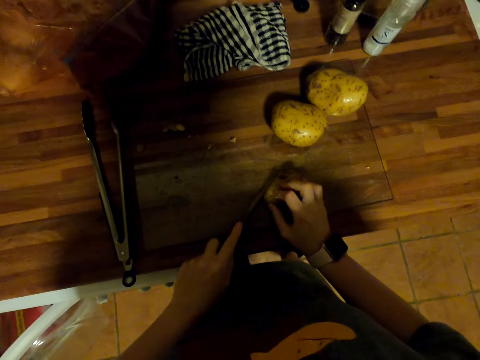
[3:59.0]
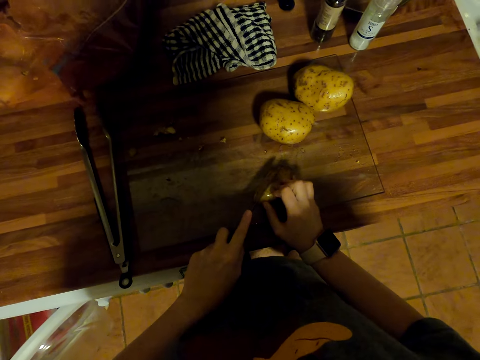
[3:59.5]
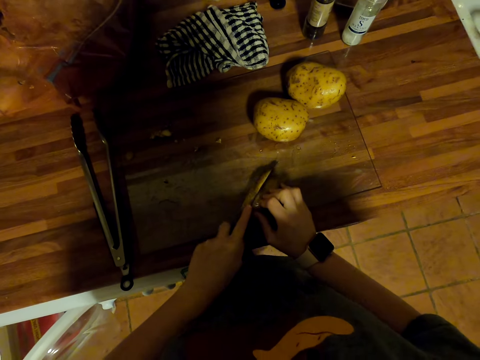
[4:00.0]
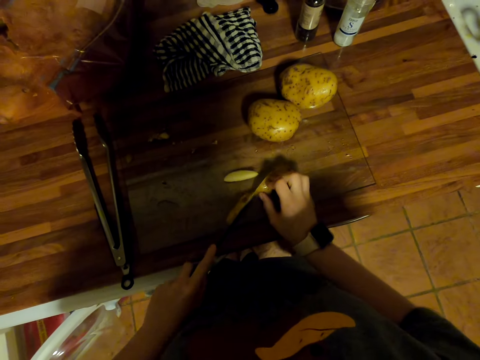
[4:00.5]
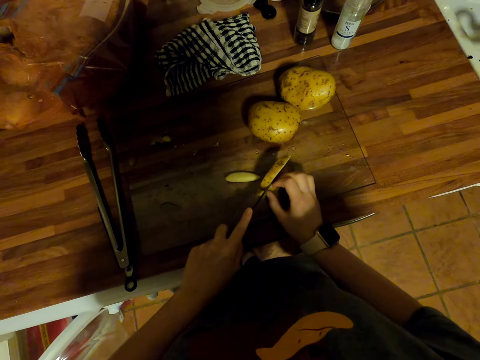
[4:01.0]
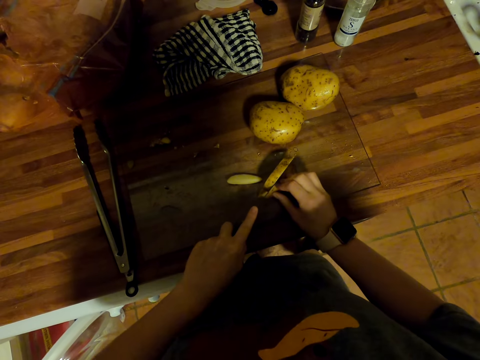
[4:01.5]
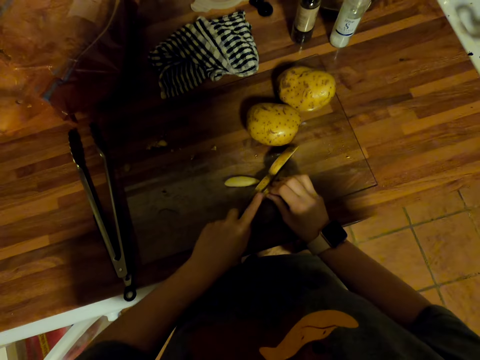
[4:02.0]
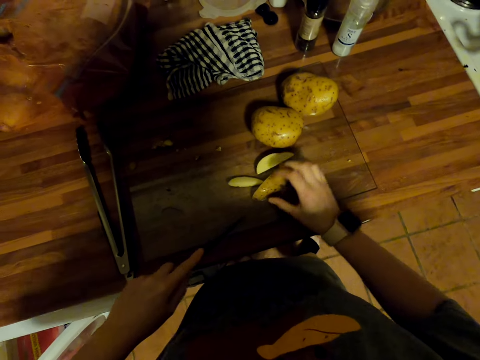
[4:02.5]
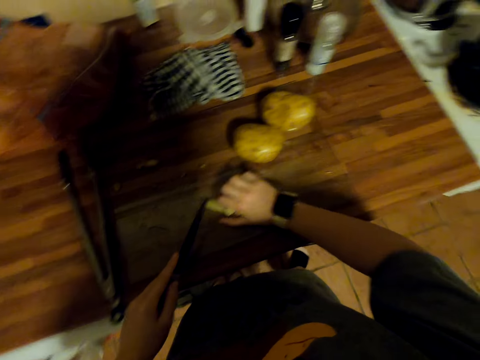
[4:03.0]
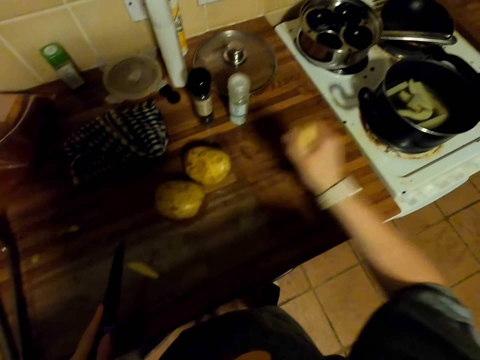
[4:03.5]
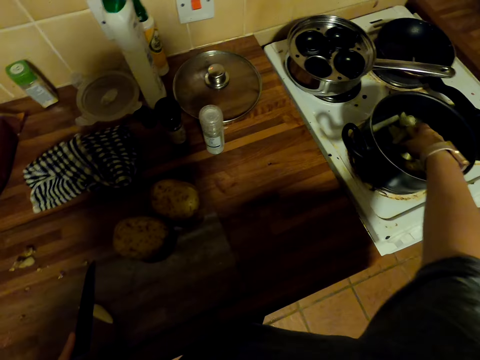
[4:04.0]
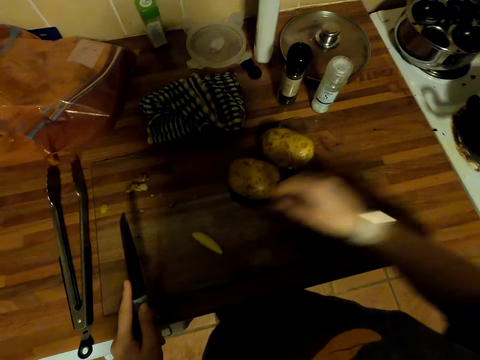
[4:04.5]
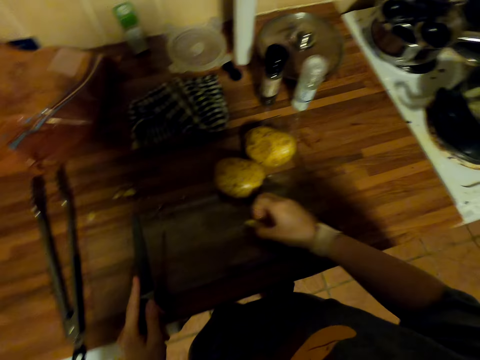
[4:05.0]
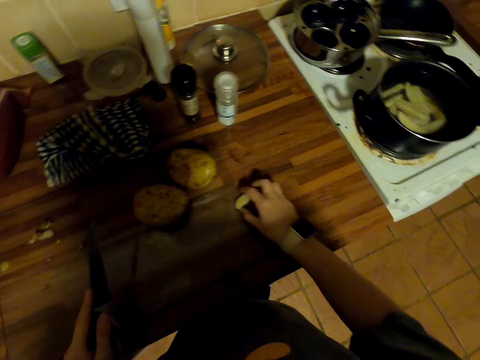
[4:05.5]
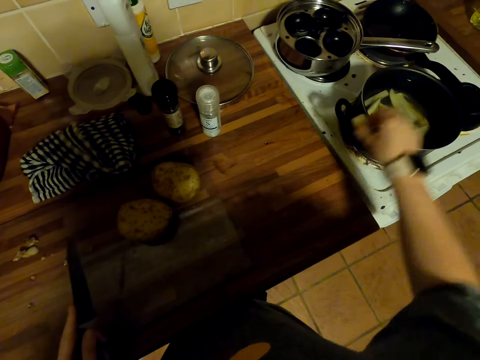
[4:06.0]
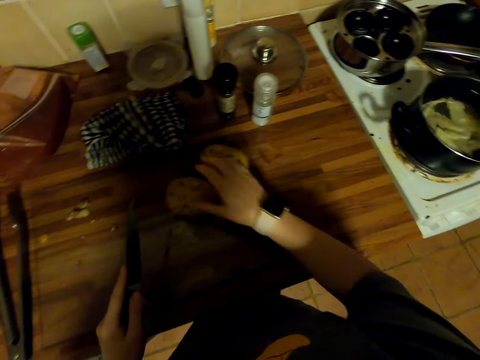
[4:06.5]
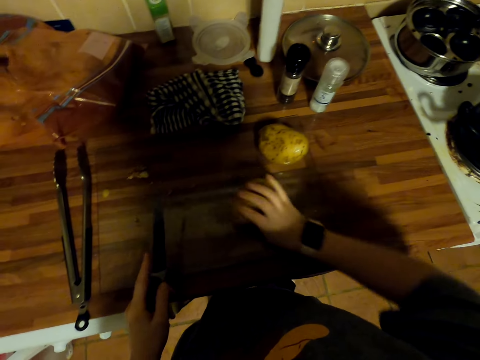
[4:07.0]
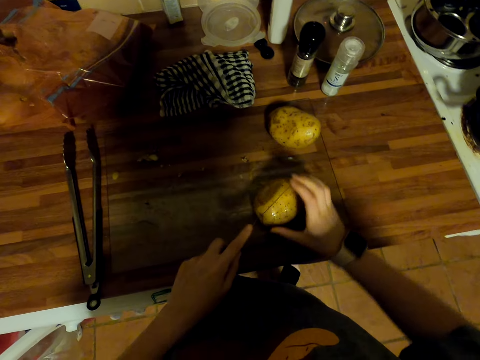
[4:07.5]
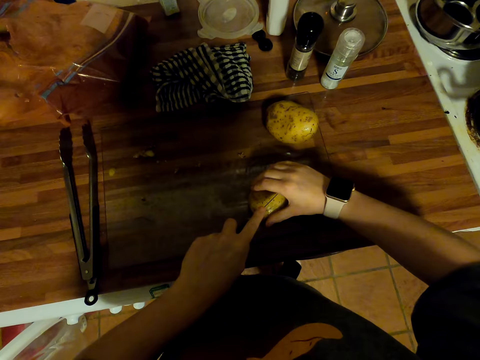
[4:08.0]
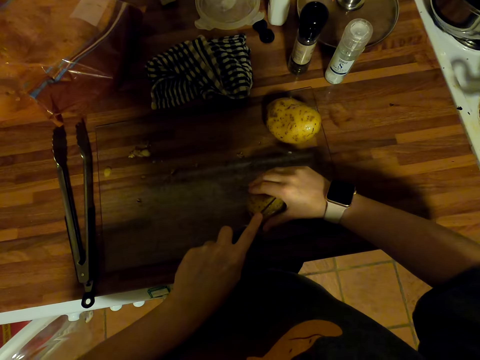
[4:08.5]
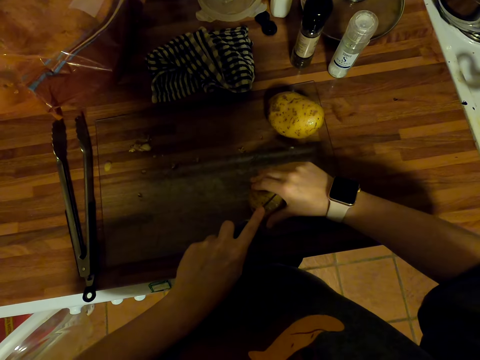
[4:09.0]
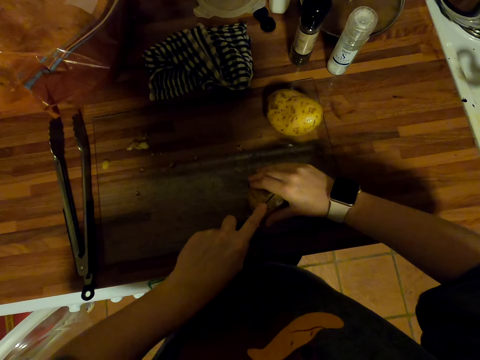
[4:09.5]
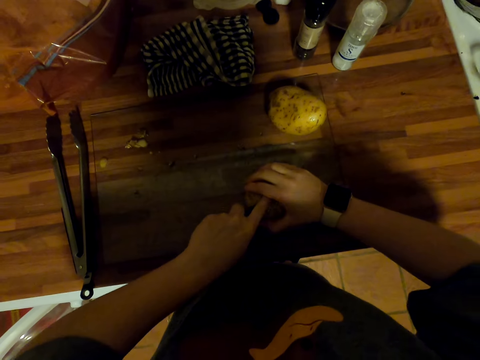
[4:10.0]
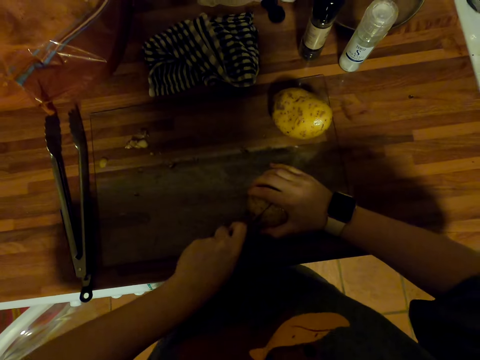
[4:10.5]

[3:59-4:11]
The camera wearer cuts a potato on the chopping board with a knife. They pick potatoes on the chopping board. They put the potatoes in the water in the pot to cook. They pick the potato on the chopping board. They put the potato in the pot. They pick the potato. They move the potato on the chopping board. They cut the potato on the chopping board with the knife.

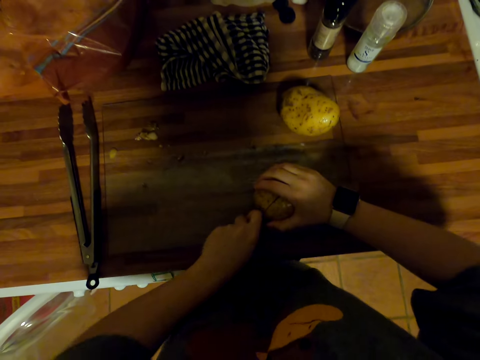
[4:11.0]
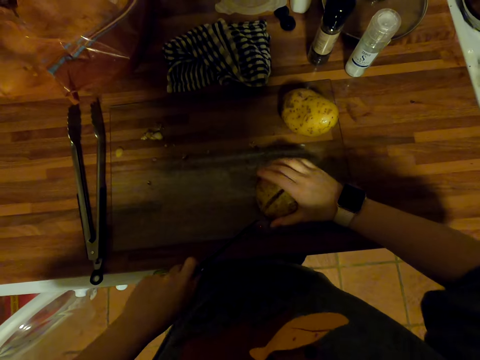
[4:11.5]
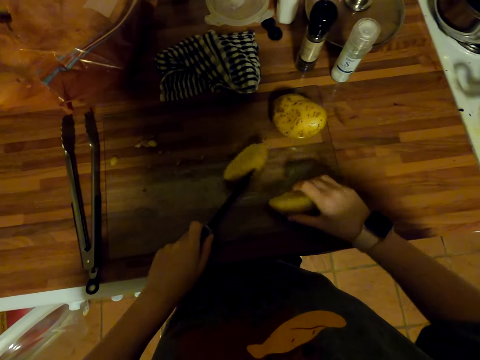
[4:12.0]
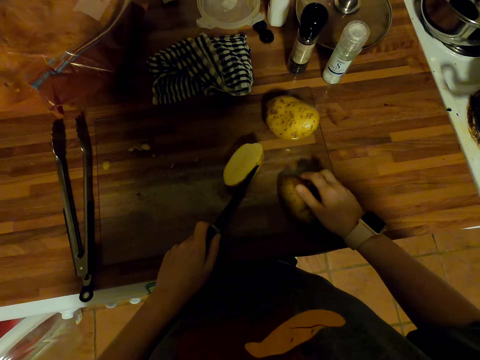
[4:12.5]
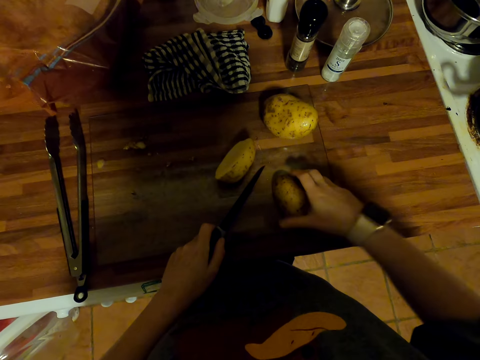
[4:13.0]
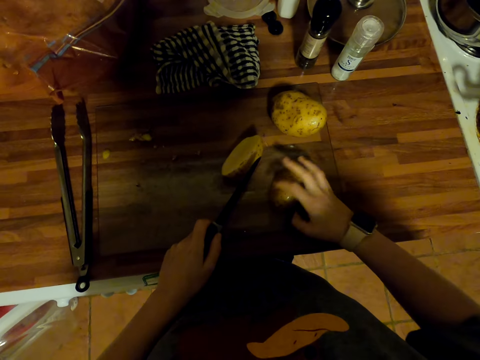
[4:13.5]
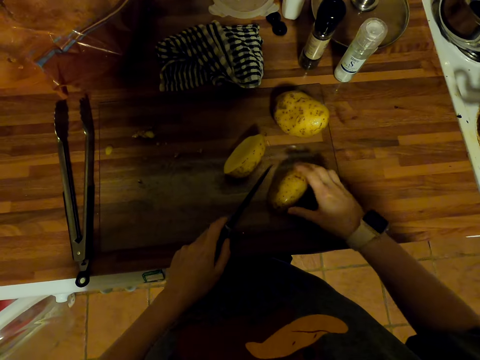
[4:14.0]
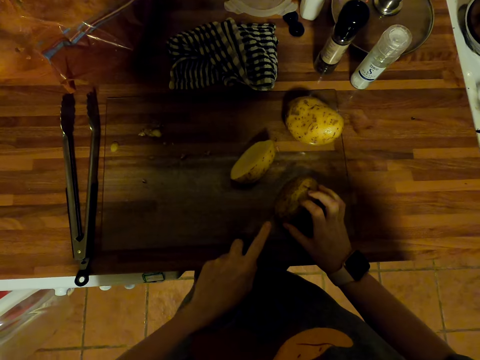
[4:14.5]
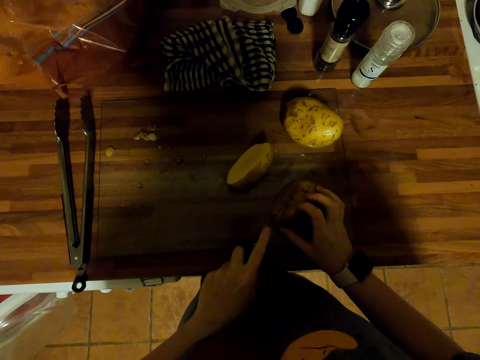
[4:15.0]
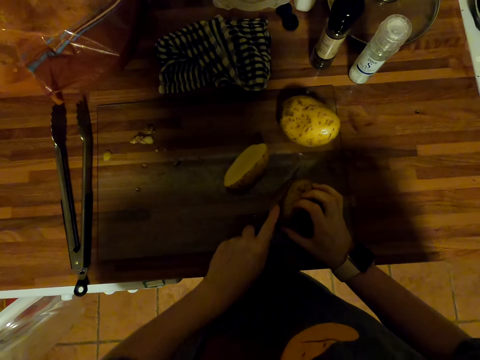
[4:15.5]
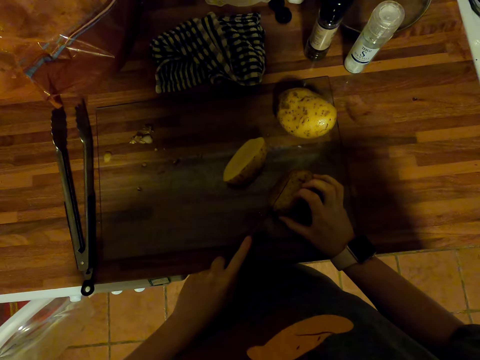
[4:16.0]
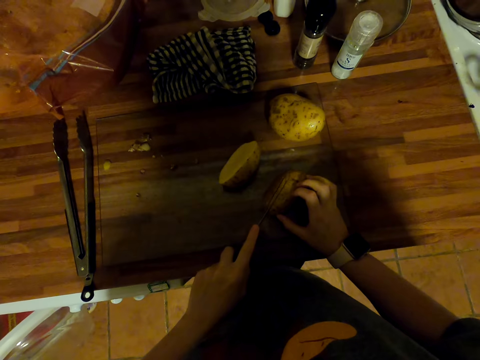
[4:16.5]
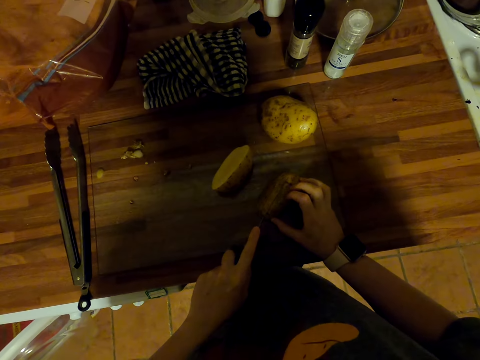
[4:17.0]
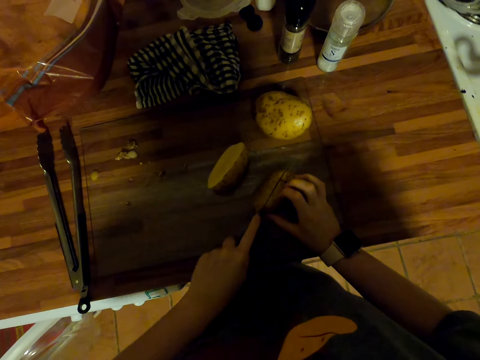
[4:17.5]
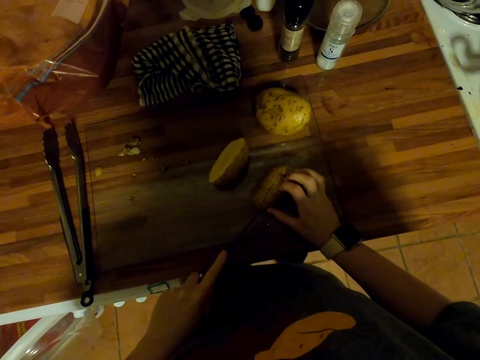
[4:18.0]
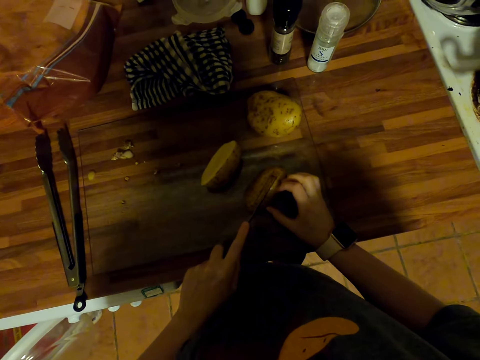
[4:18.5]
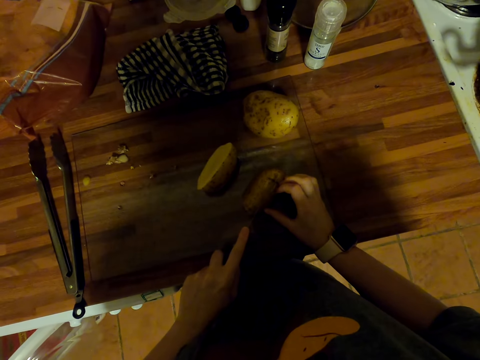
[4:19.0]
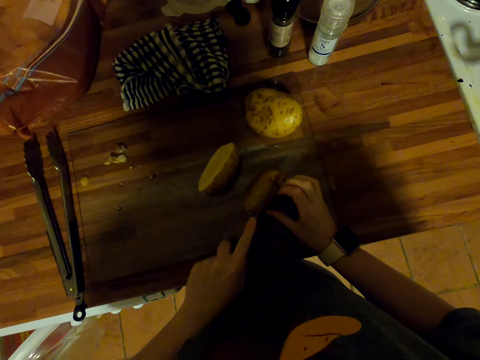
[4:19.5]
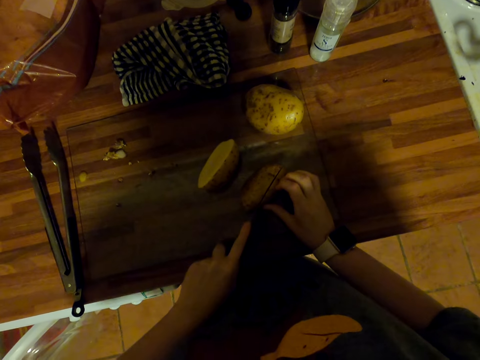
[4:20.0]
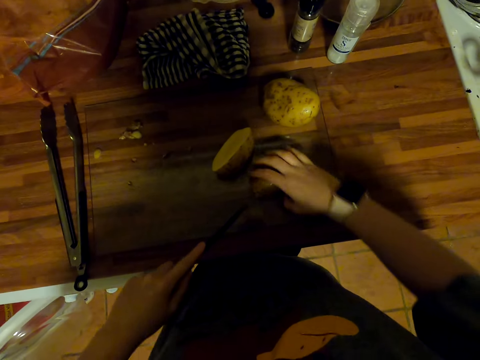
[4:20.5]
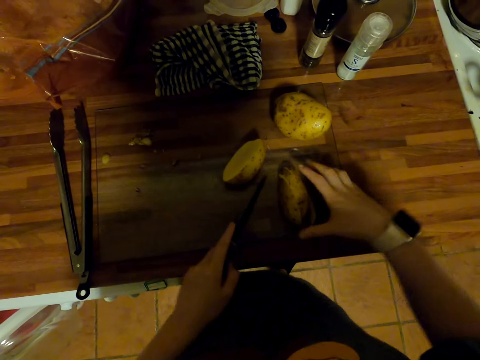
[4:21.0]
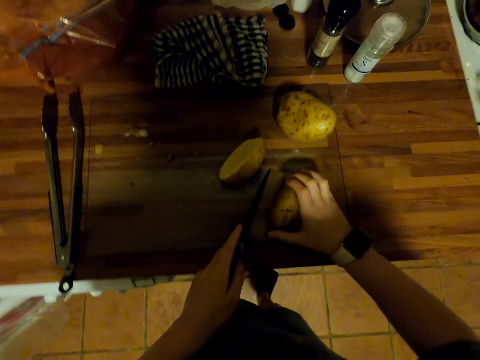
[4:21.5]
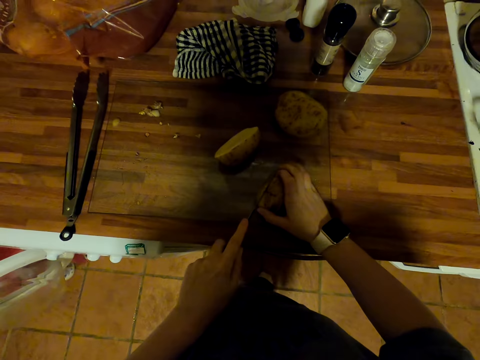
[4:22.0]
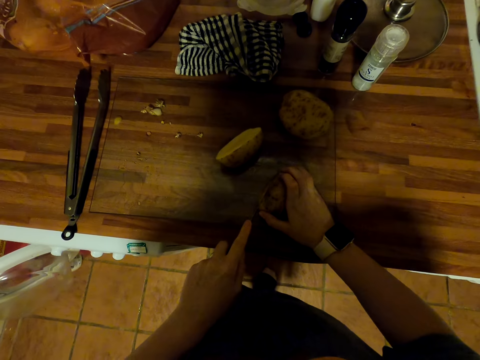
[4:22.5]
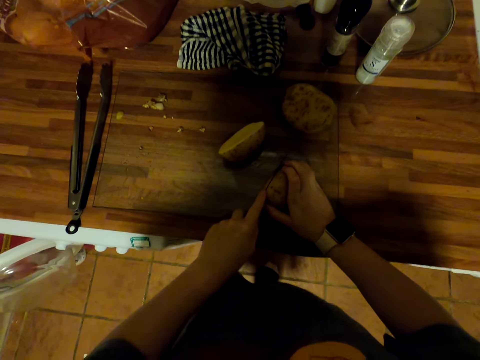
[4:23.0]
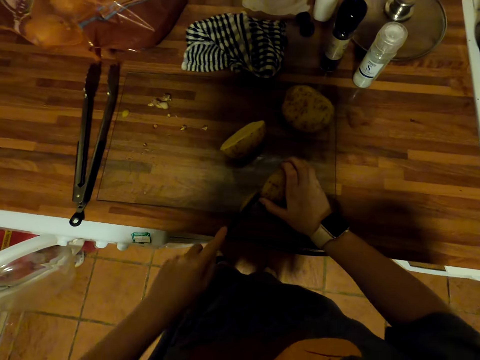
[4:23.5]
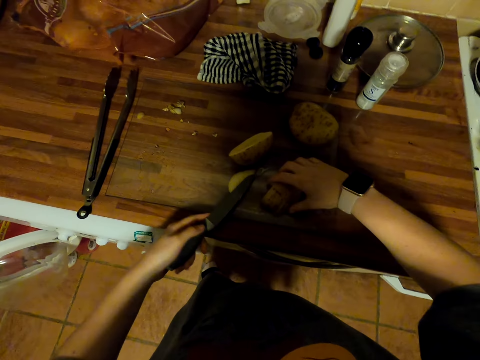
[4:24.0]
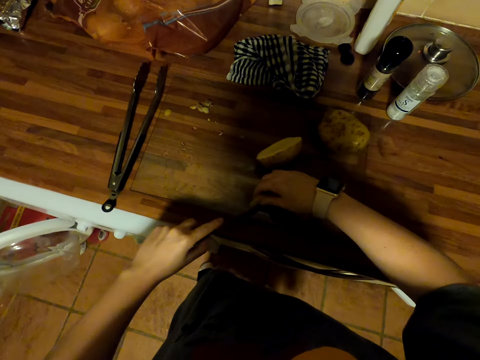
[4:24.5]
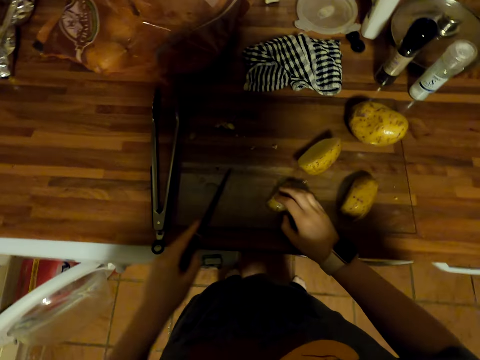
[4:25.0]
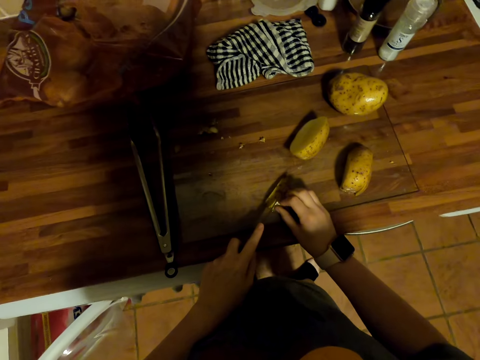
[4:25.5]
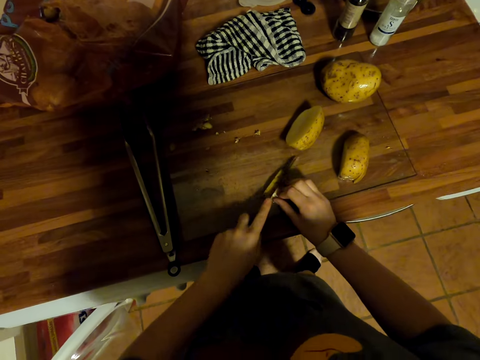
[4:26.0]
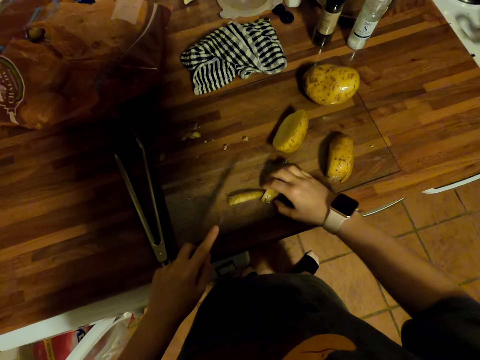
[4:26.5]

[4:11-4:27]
The camera wearer moves a potato on the chopping board. They cut the potato on the chopping board with a knife. They move the potato on the chopping board. They cut the potato on the chopping board with the knife. They pick the potato on the knife blade. They cut the potato on the chopping board with the knife.
